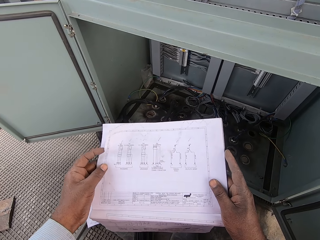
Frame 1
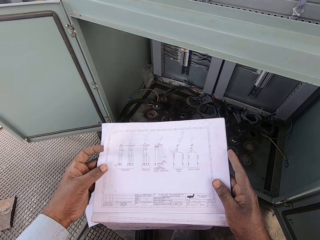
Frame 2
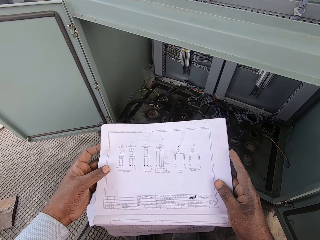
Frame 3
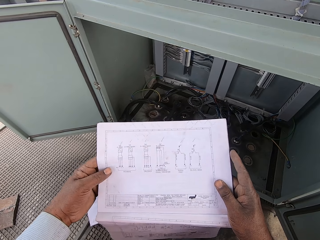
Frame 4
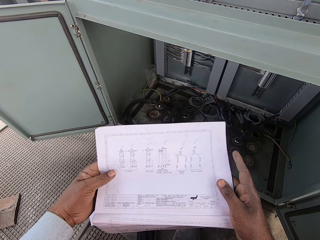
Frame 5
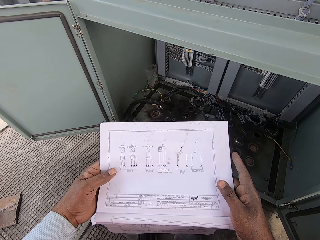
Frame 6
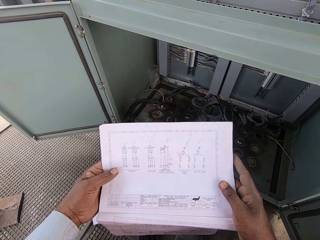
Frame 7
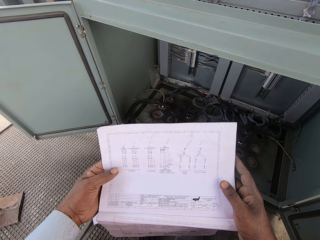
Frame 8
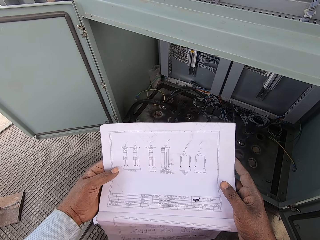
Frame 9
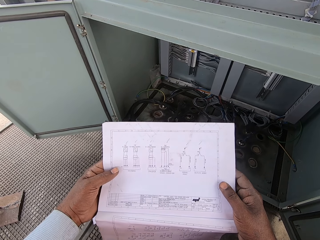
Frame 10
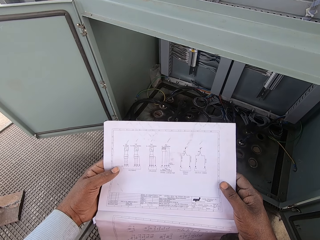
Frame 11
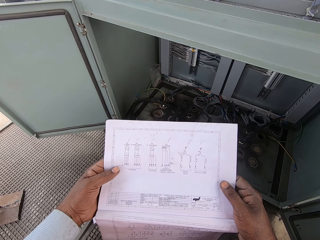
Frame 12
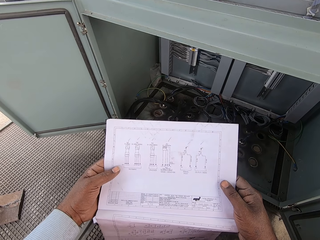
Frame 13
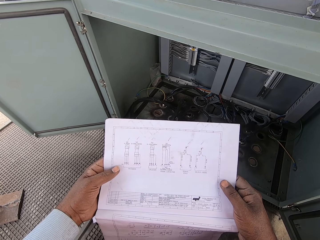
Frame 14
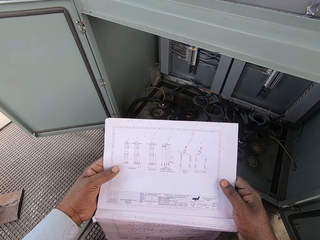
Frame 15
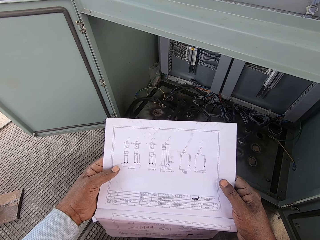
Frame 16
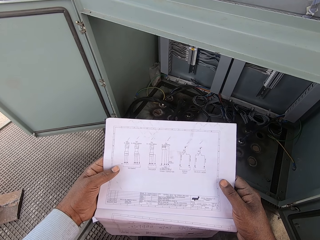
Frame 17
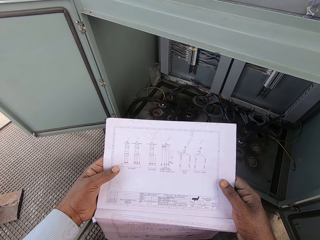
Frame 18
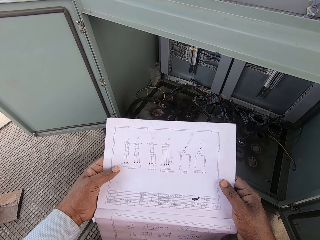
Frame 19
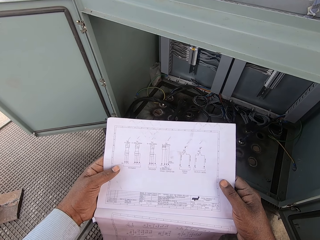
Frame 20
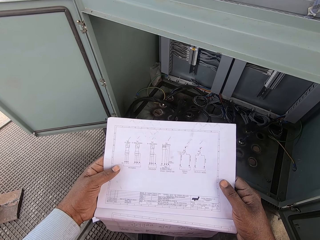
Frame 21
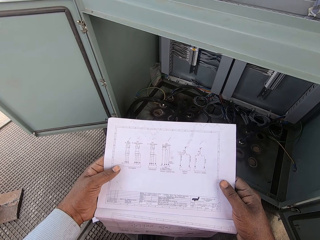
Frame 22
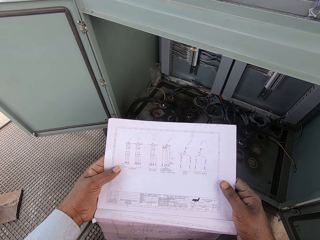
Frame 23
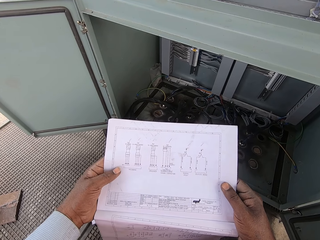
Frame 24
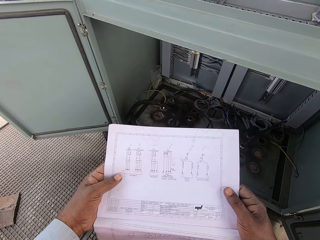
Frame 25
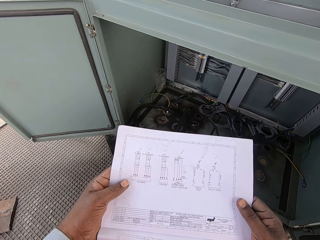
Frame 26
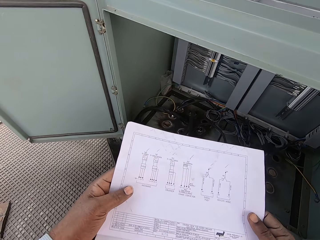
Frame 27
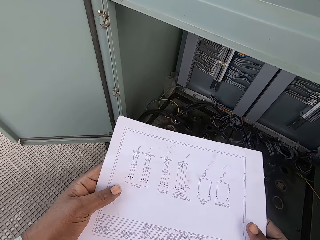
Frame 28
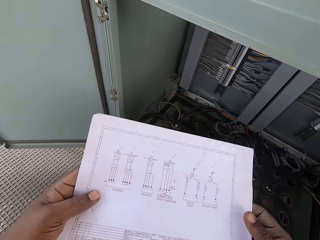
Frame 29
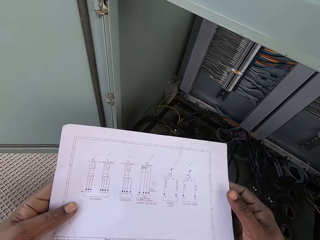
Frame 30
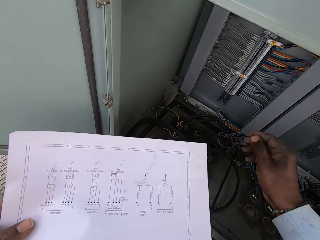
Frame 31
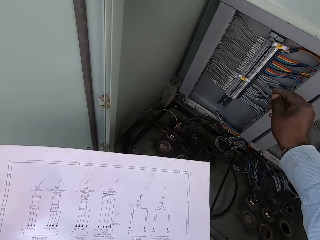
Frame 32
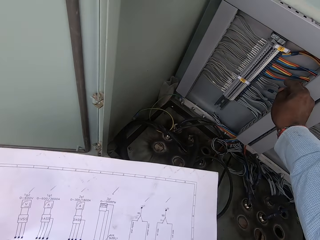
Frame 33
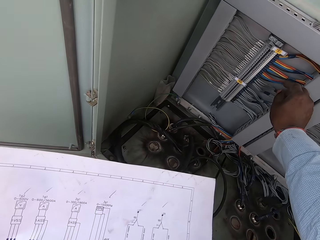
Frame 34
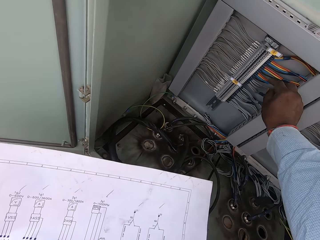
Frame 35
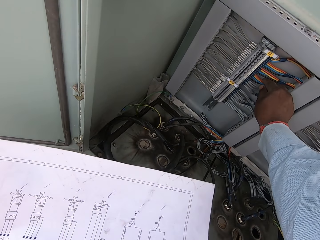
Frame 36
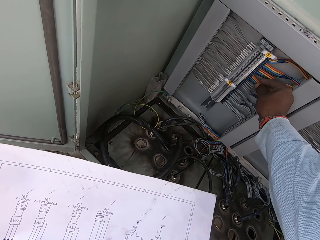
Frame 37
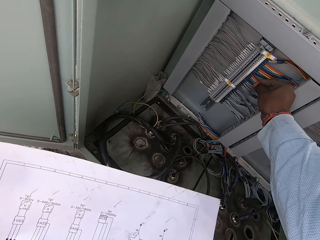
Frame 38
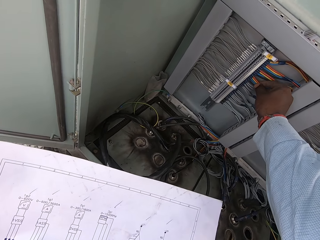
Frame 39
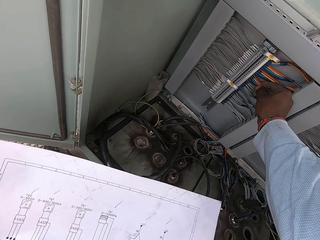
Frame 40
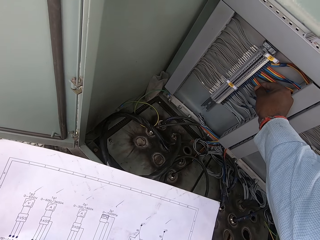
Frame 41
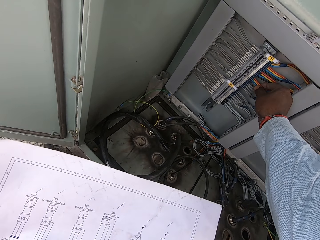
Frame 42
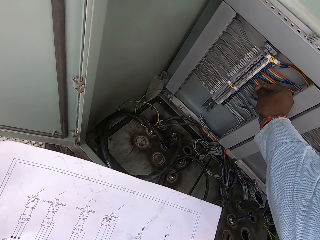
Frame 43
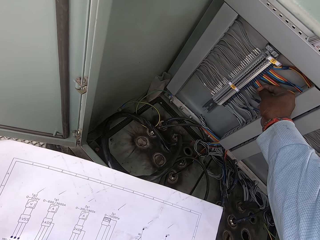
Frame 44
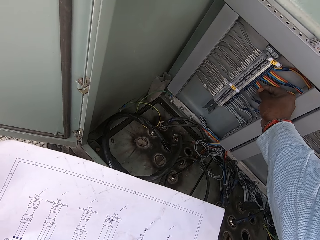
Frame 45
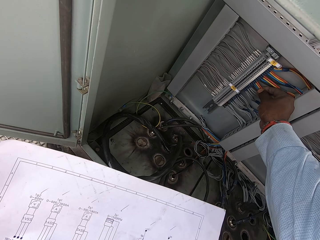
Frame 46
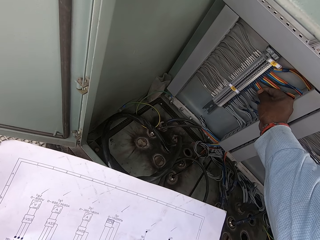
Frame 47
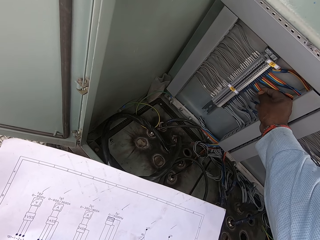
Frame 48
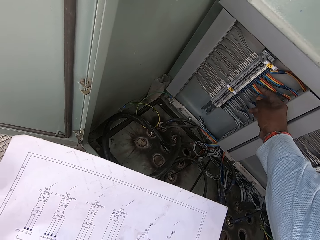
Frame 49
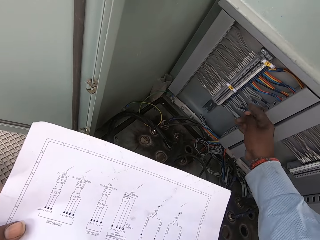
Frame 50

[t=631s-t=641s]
The camera wearer touches the wire.

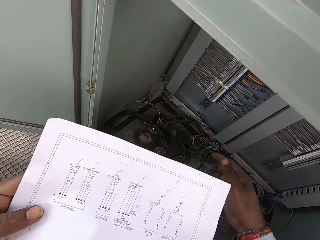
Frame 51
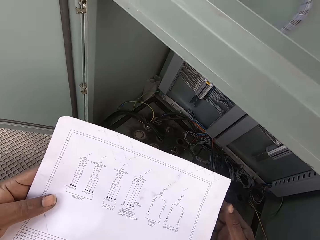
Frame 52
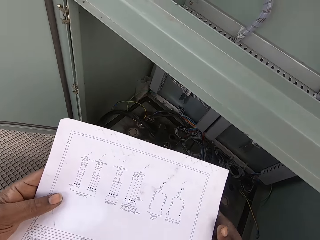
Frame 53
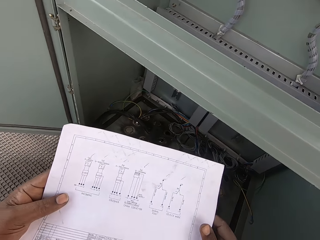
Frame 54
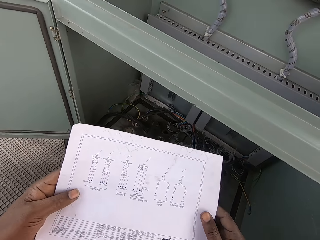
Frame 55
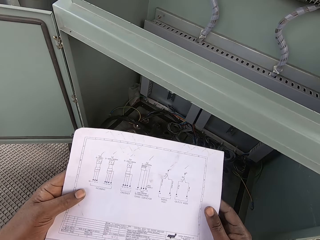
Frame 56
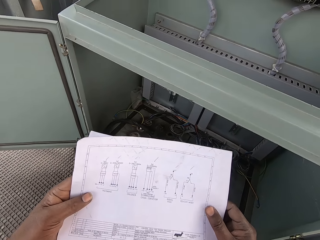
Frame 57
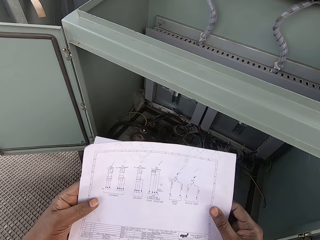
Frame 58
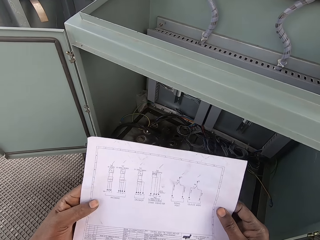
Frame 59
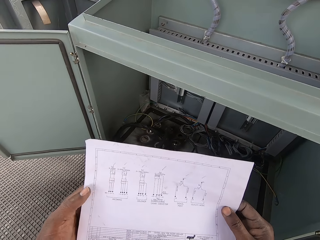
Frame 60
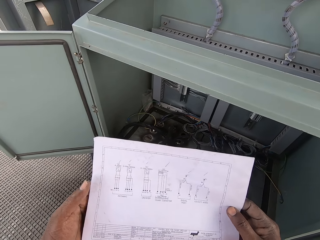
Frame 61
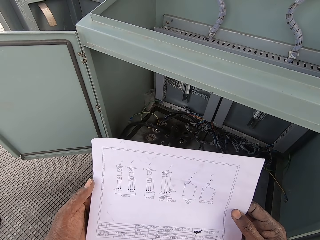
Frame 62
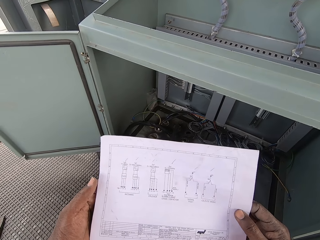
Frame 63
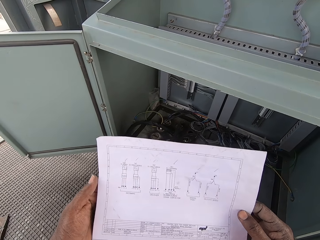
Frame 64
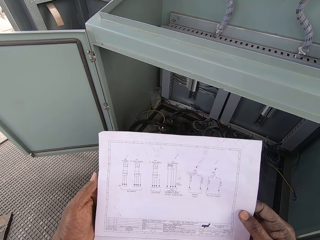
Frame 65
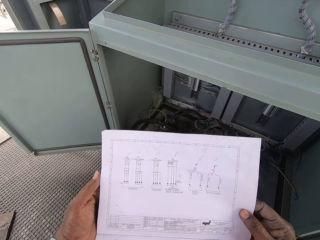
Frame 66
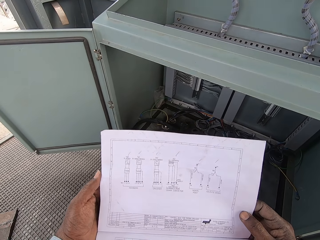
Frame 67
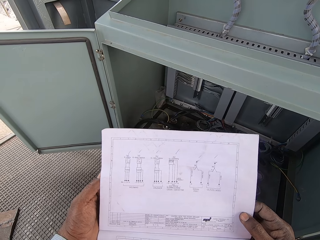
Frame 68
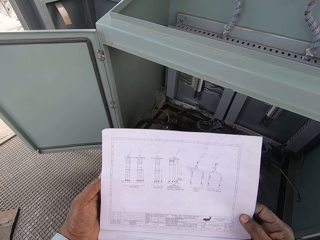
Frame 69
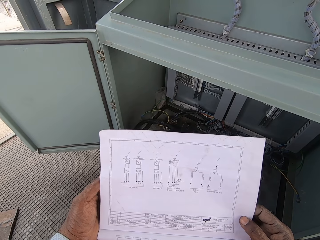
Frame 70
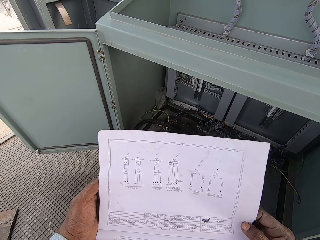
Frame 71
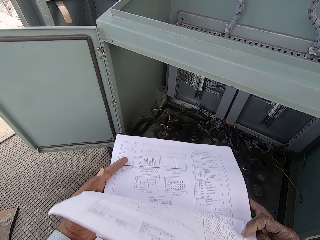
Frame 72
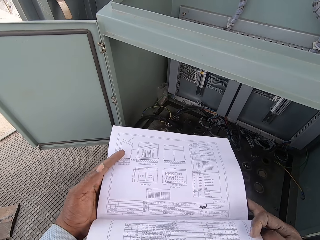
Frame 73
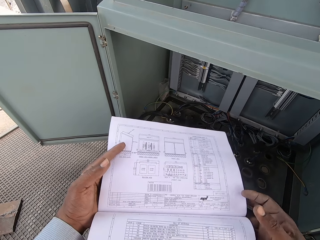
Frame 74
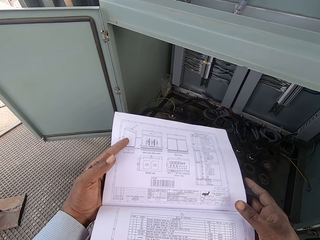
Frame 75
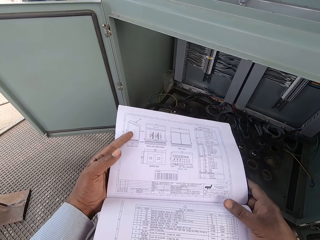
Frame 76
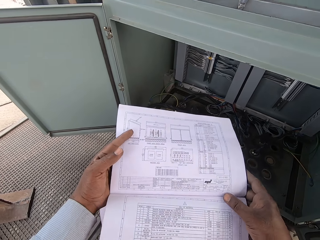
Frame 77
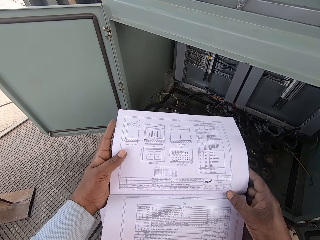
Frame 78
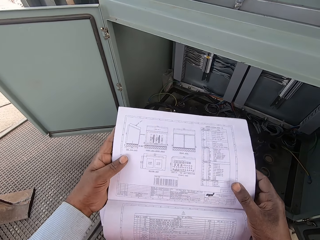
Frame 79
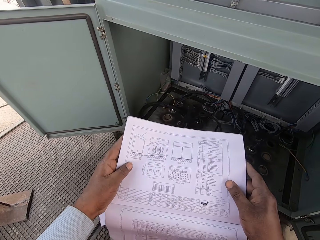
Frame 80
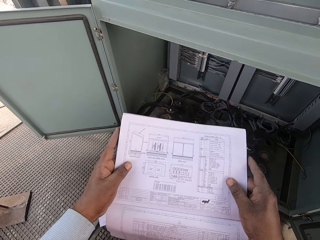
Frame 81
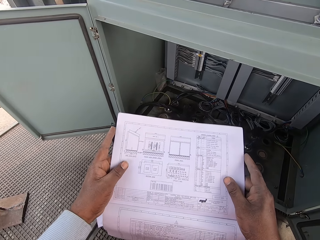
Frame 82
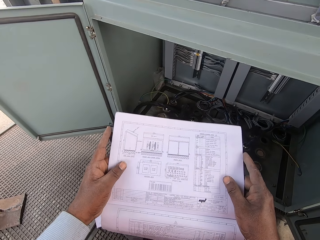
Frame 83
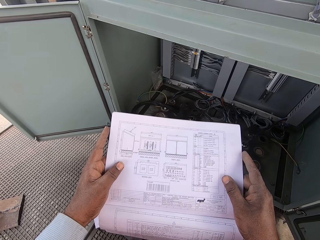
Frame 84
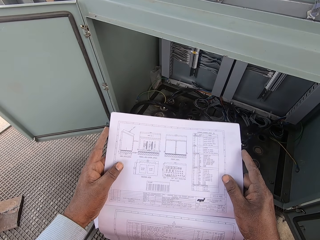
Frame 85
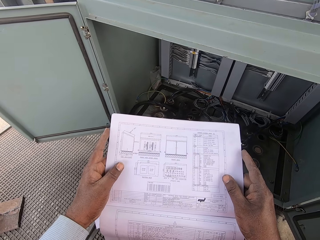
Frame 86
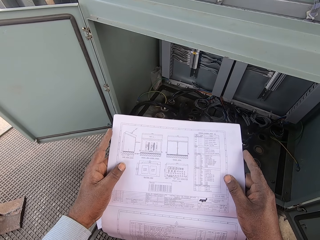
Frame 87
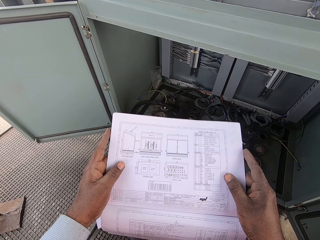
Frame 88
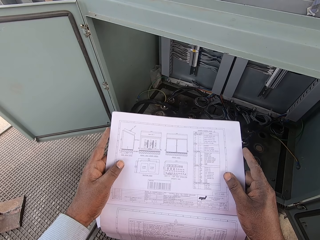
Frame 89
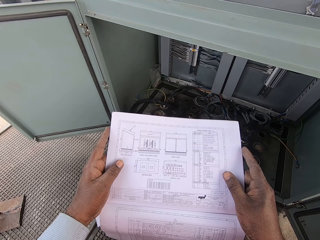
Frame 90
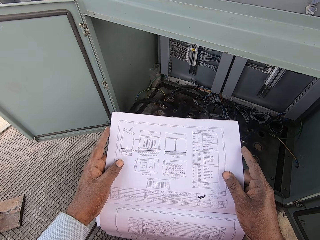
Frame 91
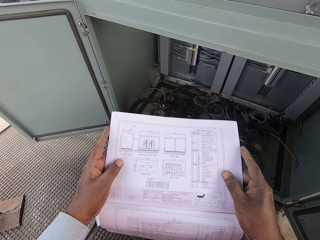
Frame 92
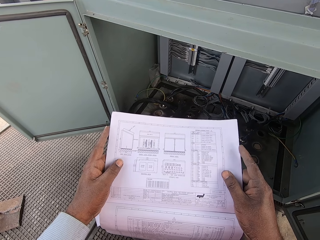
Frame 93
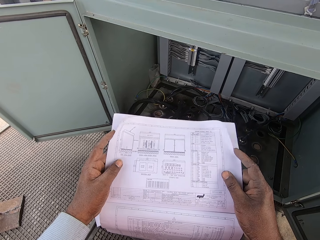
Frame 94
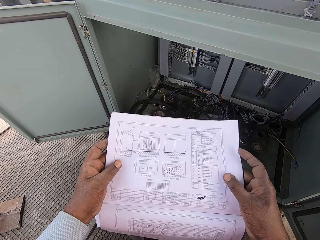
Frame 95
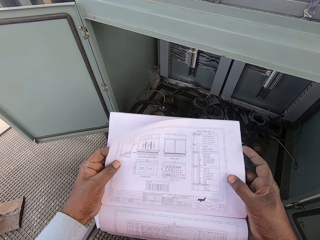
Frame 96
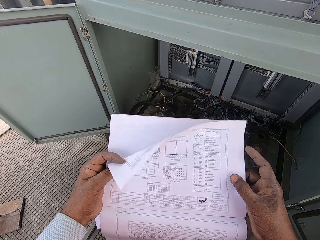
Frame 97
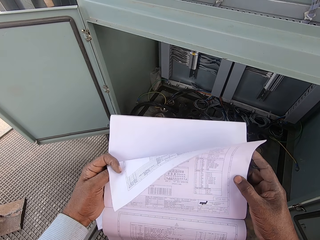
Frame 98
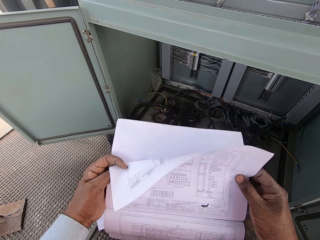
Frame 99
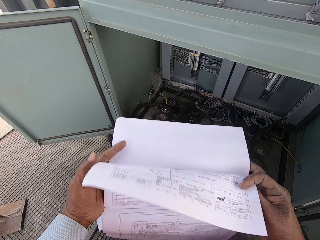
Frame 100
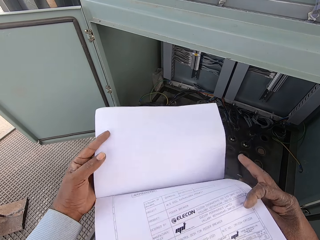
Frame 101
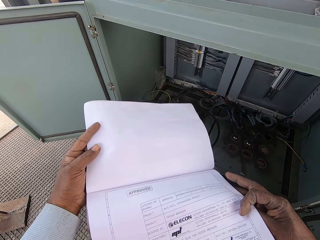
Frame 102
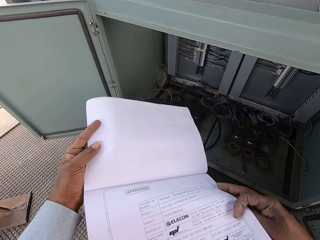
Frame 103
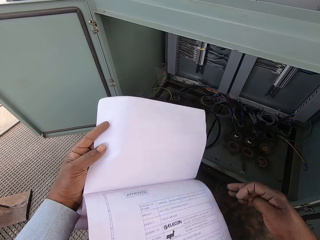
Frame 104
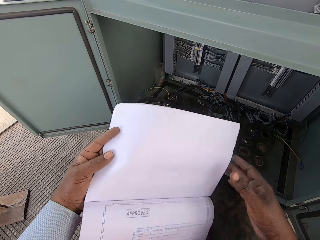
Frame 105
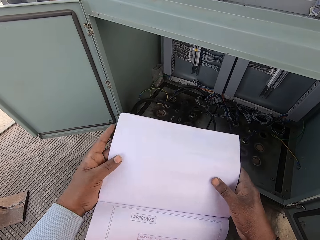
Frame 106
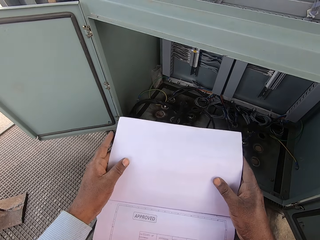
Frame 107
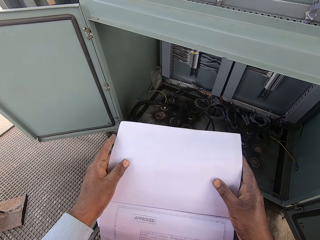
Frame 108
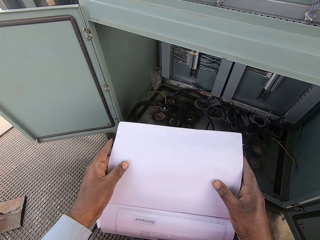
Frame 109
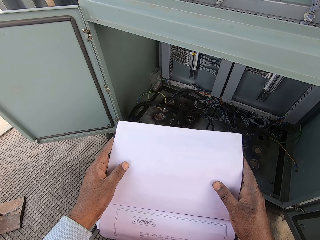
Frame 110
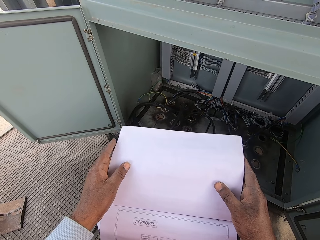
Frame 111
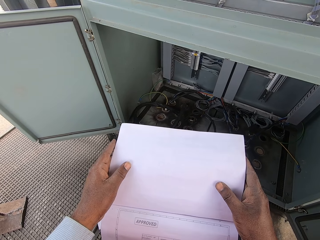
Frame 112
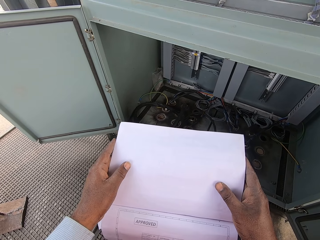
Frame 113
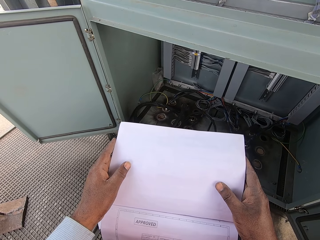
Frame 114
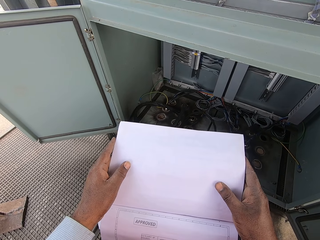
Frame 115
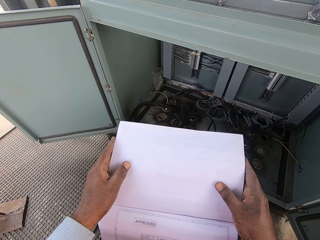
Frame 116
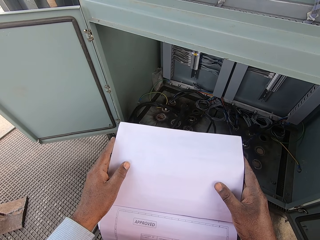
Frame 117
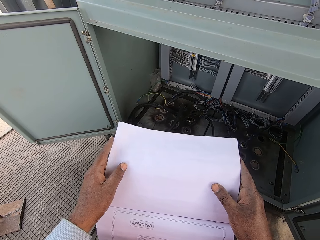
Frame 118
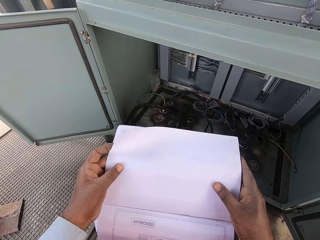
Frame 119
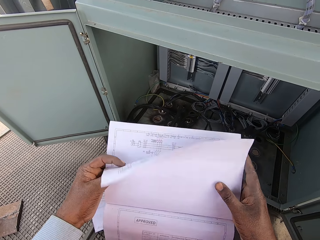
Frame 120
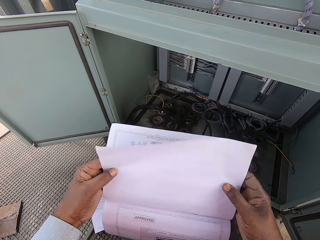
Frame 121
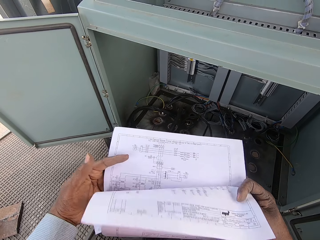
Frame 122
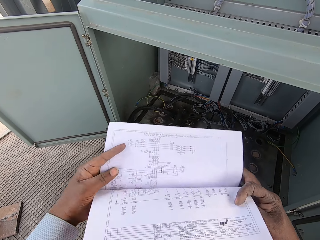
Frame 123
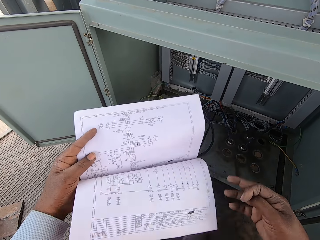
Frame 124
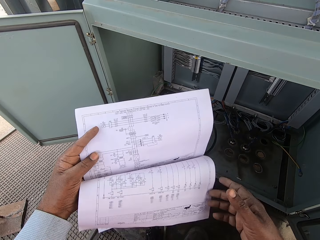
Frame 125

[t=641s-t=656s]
The camera wearer touches the book. They look at the document. They flip the page. They look at the document. They flip the pages.
